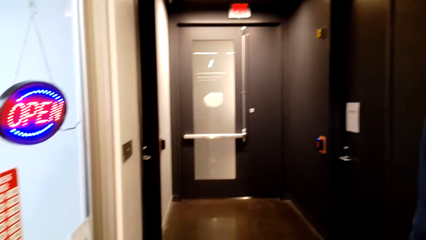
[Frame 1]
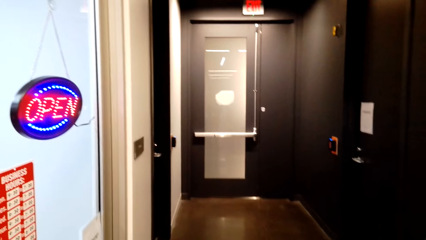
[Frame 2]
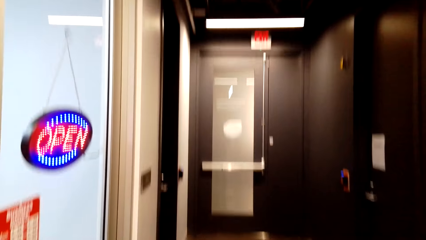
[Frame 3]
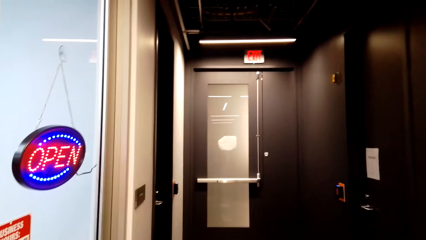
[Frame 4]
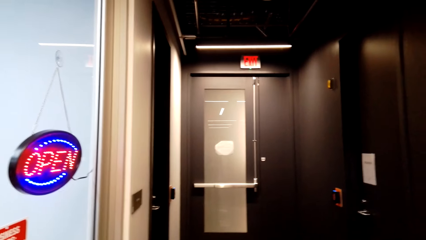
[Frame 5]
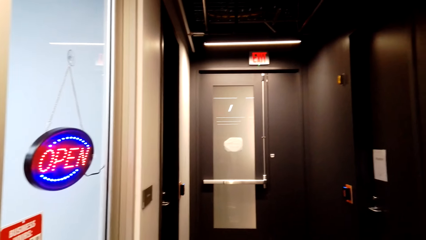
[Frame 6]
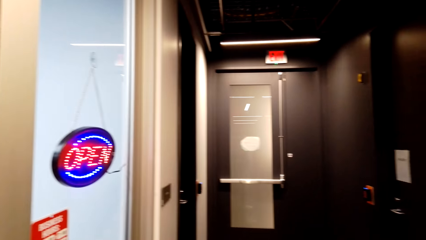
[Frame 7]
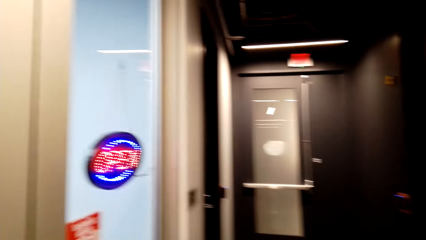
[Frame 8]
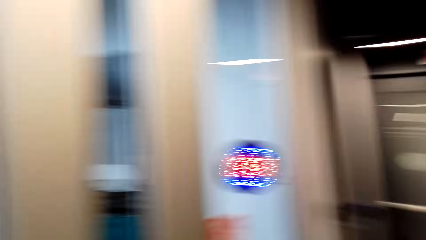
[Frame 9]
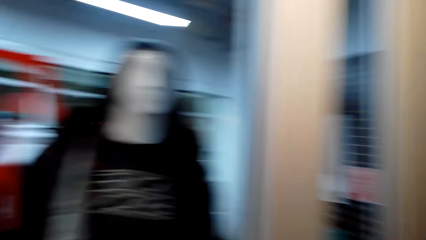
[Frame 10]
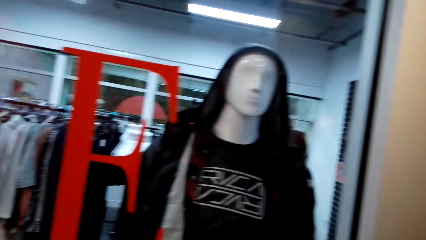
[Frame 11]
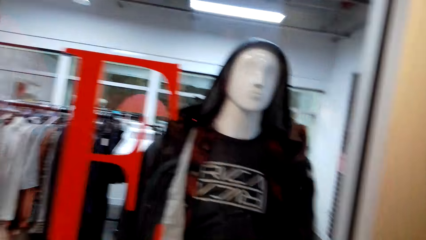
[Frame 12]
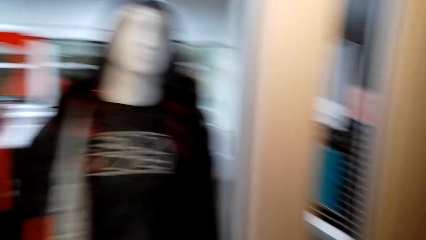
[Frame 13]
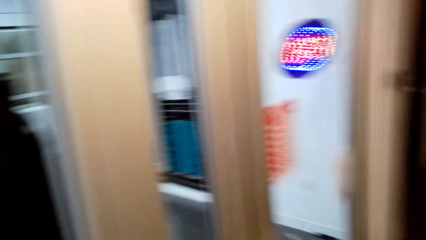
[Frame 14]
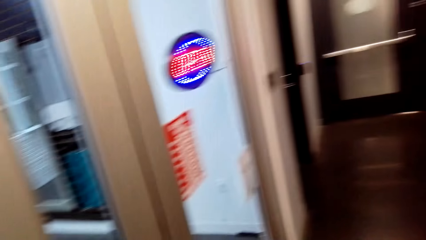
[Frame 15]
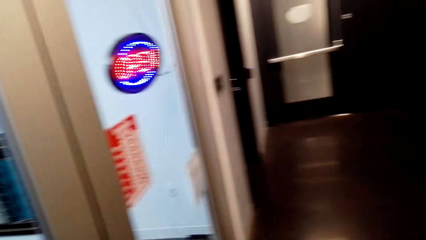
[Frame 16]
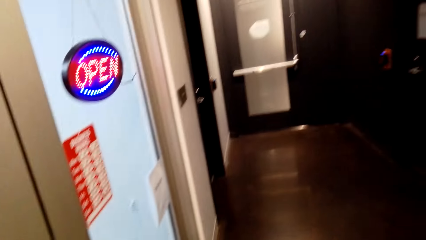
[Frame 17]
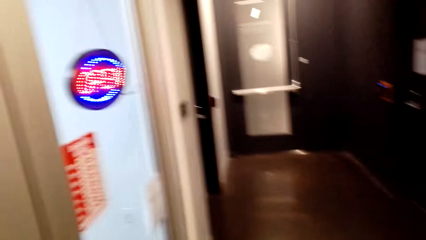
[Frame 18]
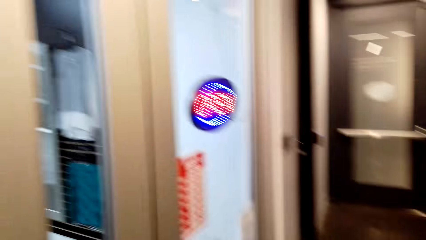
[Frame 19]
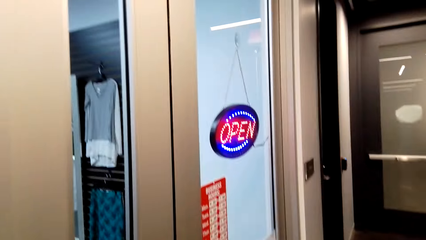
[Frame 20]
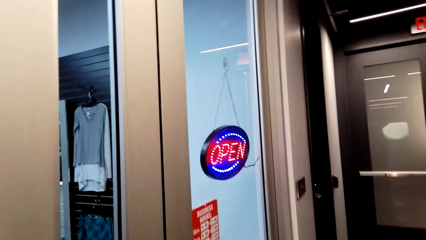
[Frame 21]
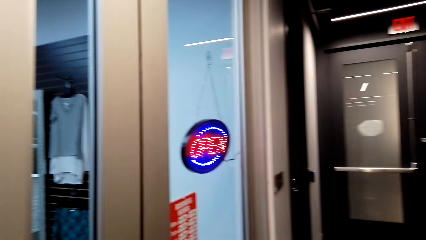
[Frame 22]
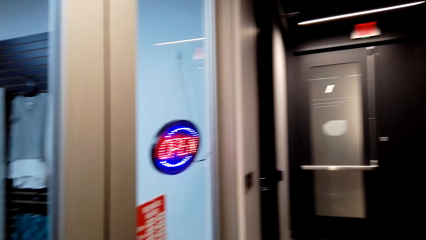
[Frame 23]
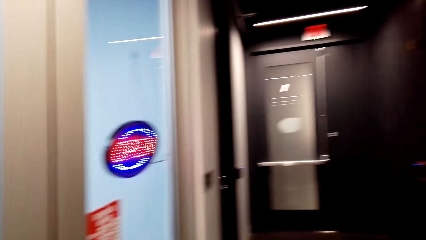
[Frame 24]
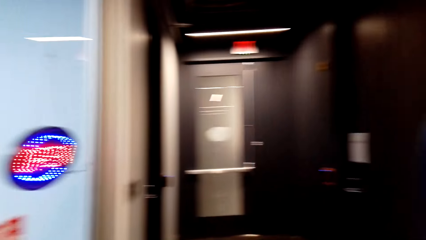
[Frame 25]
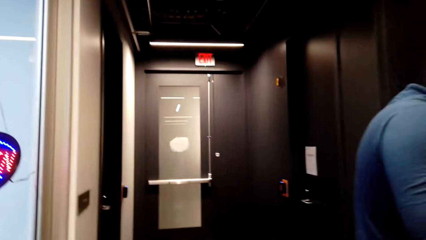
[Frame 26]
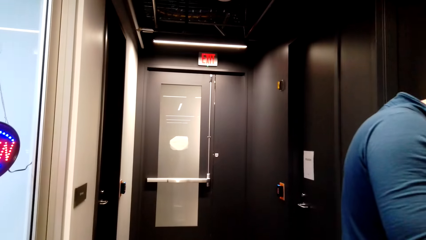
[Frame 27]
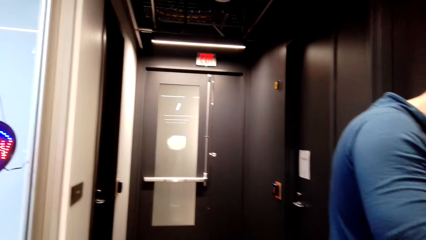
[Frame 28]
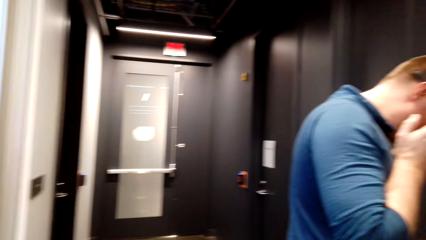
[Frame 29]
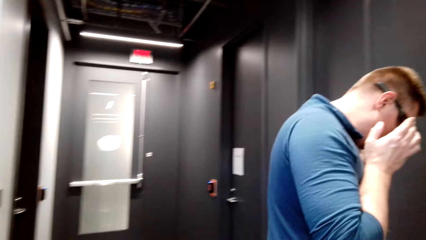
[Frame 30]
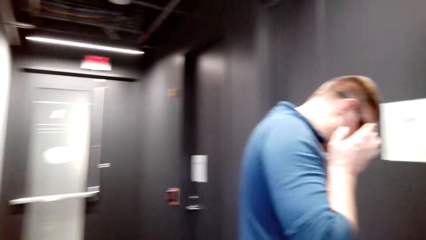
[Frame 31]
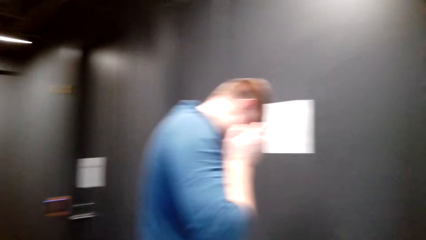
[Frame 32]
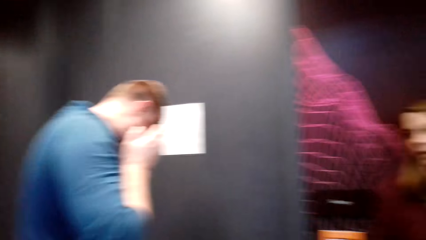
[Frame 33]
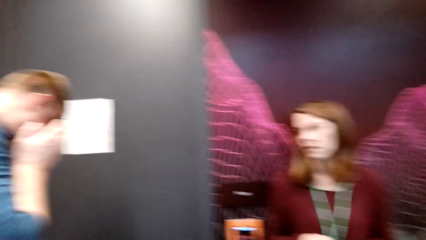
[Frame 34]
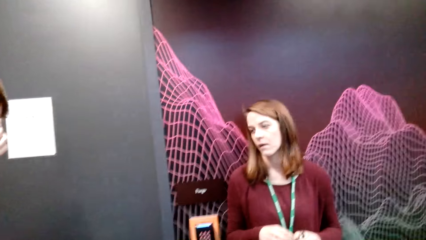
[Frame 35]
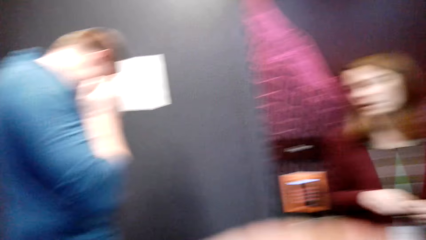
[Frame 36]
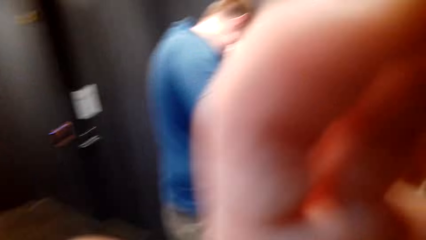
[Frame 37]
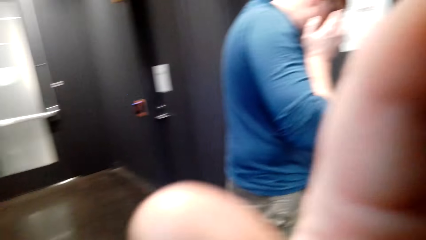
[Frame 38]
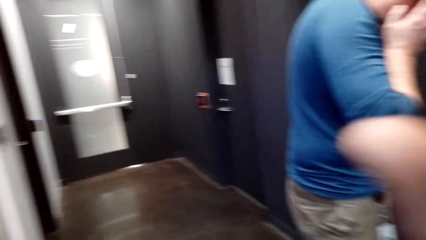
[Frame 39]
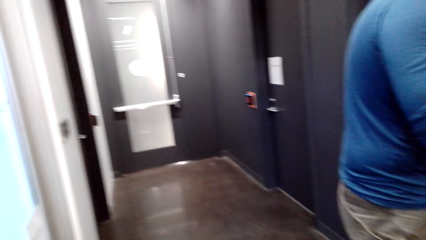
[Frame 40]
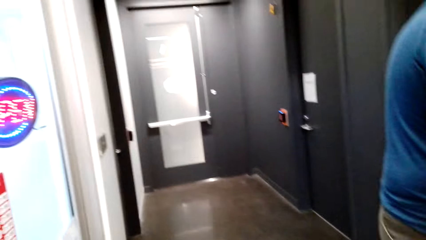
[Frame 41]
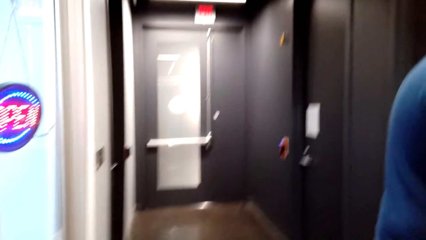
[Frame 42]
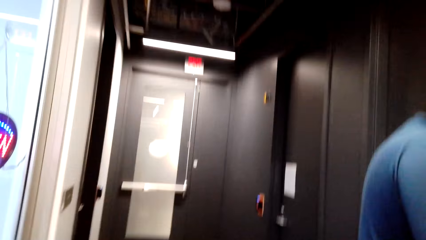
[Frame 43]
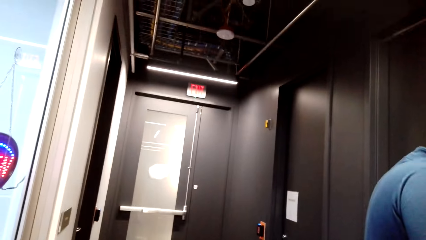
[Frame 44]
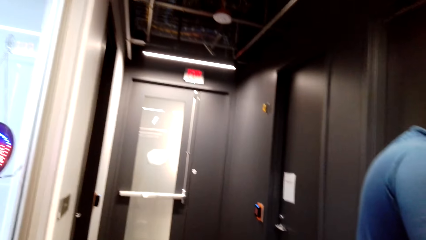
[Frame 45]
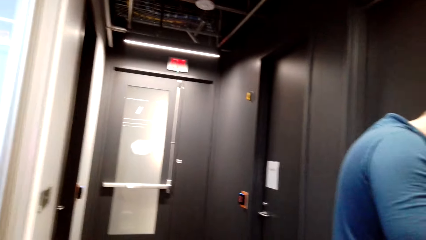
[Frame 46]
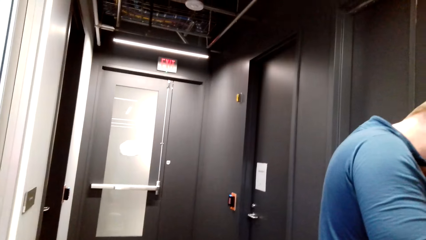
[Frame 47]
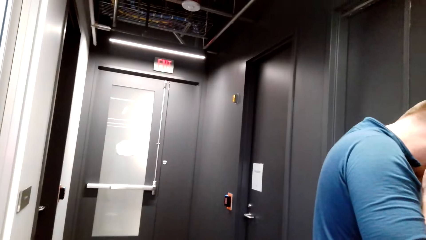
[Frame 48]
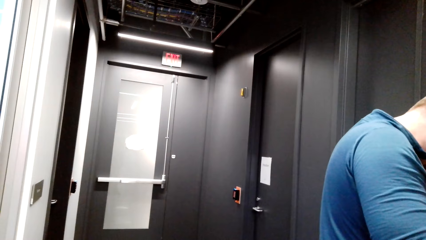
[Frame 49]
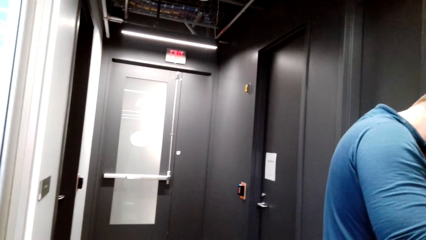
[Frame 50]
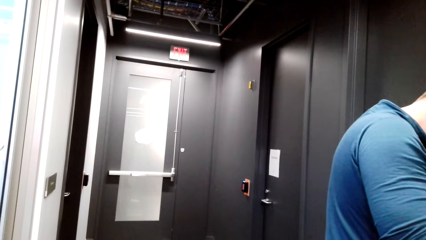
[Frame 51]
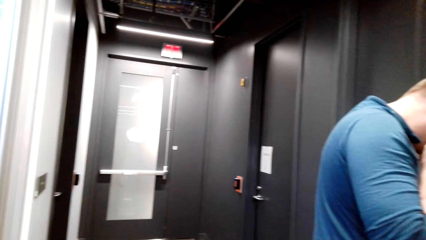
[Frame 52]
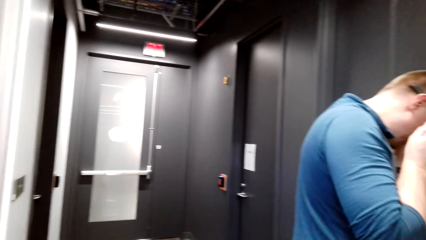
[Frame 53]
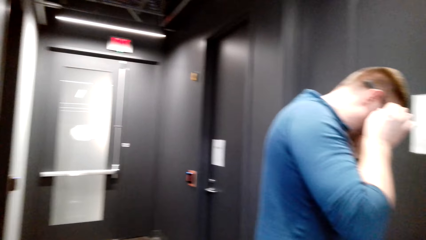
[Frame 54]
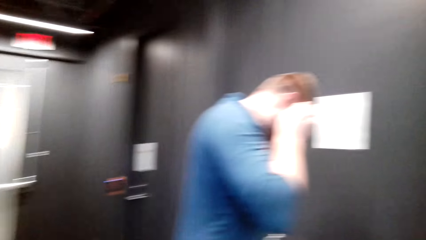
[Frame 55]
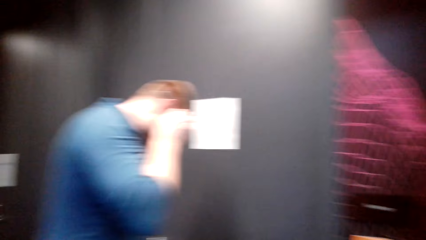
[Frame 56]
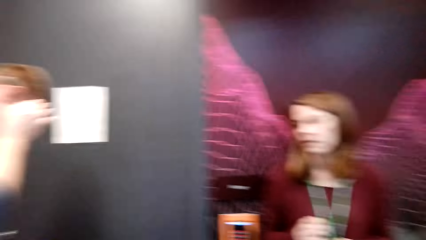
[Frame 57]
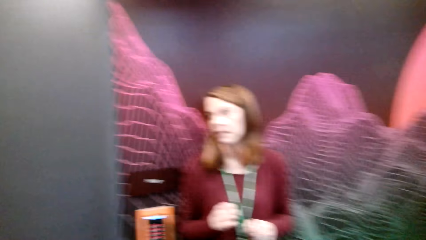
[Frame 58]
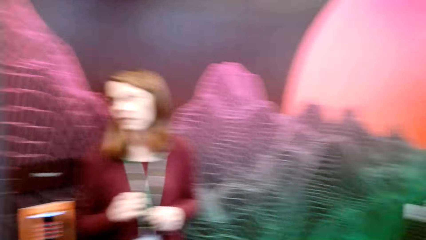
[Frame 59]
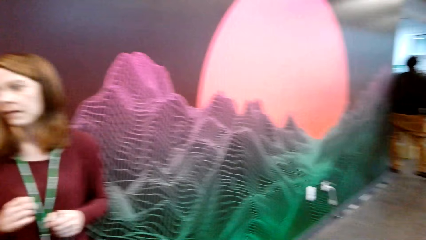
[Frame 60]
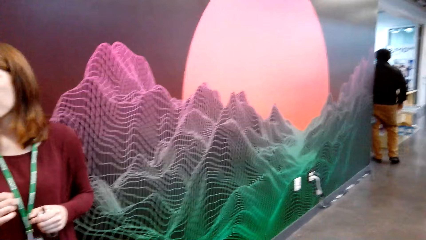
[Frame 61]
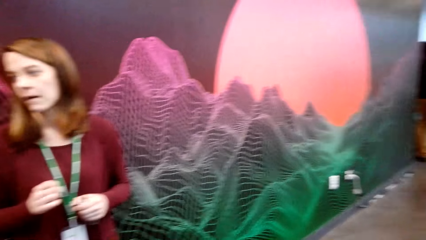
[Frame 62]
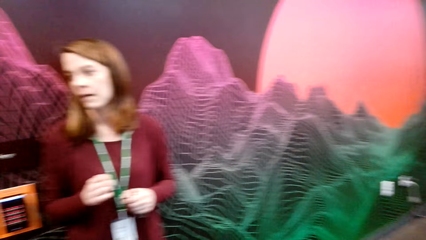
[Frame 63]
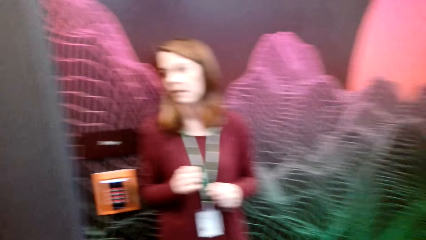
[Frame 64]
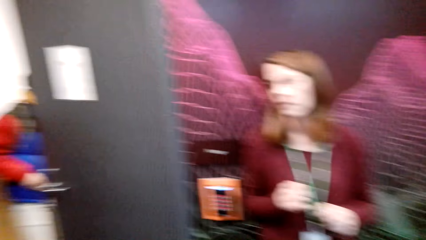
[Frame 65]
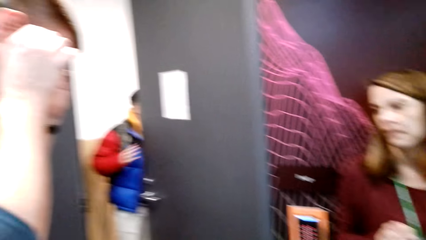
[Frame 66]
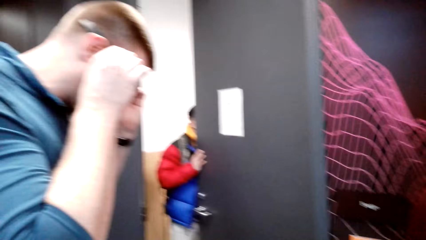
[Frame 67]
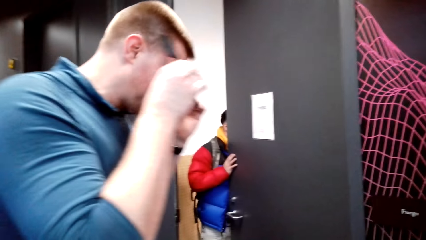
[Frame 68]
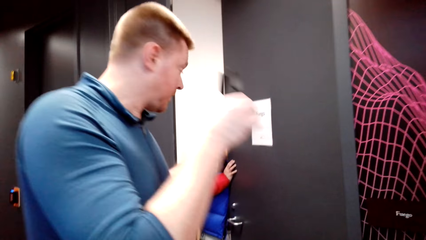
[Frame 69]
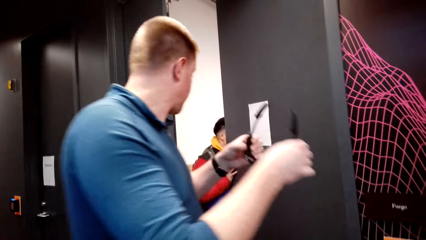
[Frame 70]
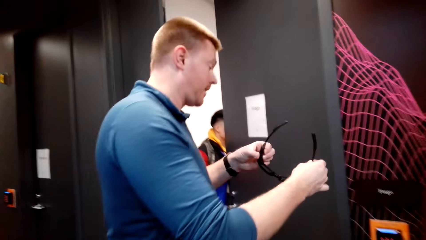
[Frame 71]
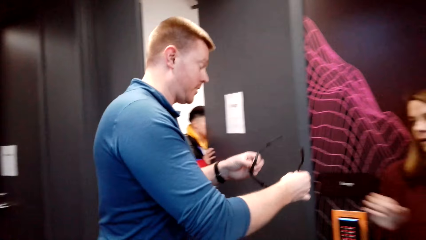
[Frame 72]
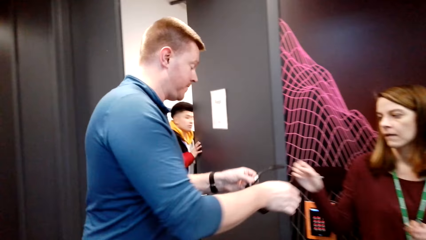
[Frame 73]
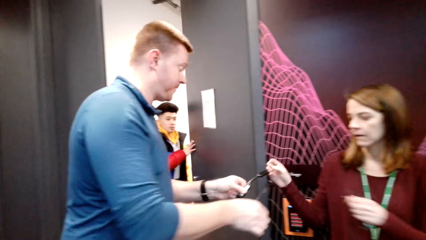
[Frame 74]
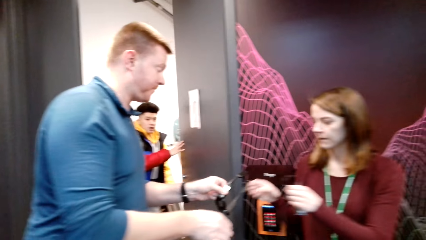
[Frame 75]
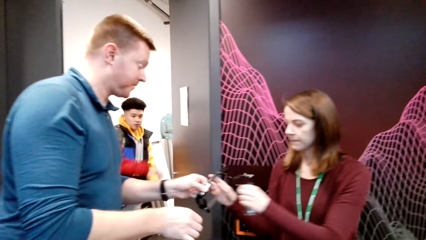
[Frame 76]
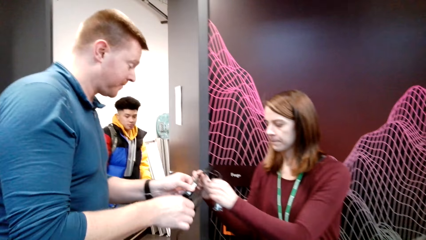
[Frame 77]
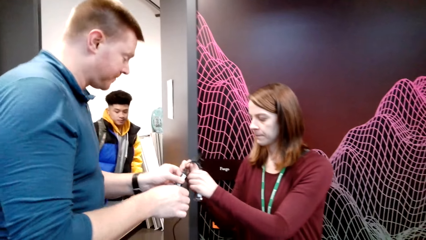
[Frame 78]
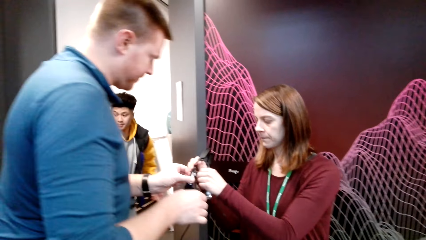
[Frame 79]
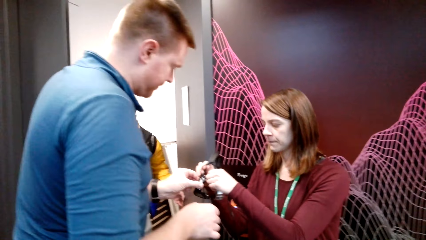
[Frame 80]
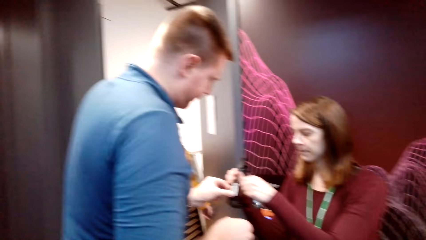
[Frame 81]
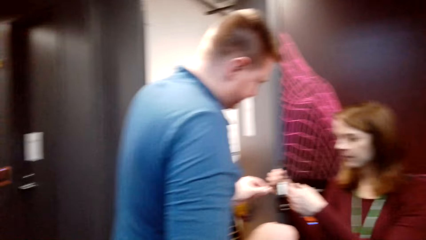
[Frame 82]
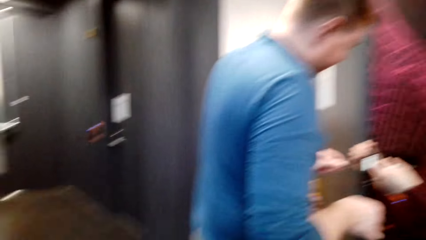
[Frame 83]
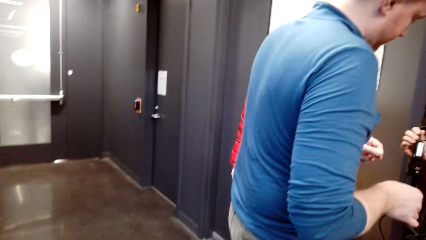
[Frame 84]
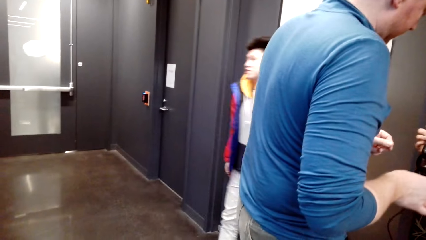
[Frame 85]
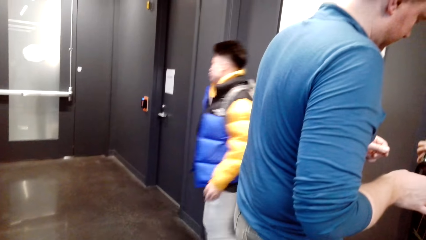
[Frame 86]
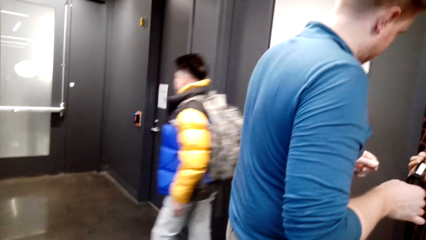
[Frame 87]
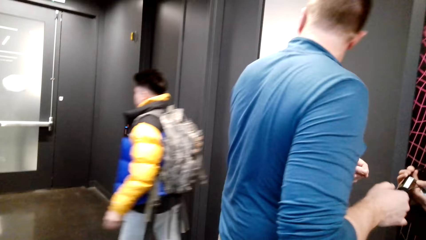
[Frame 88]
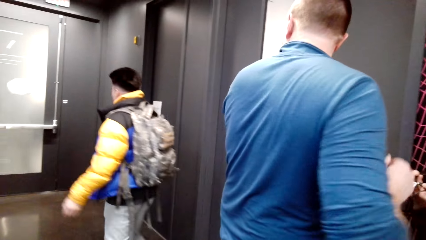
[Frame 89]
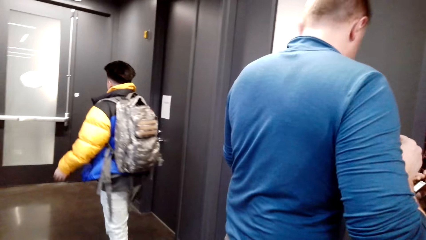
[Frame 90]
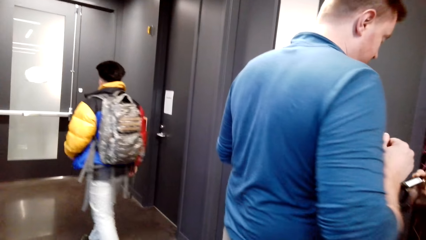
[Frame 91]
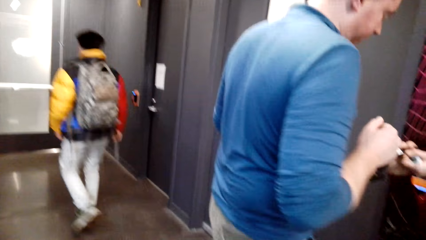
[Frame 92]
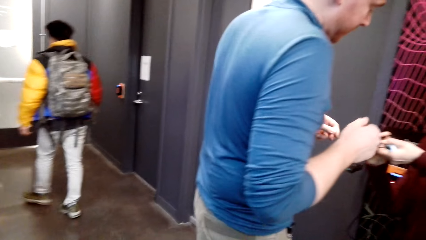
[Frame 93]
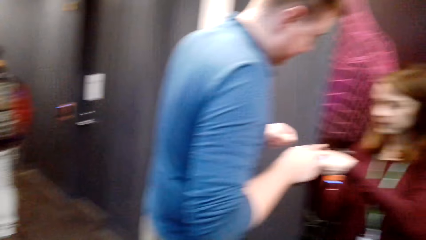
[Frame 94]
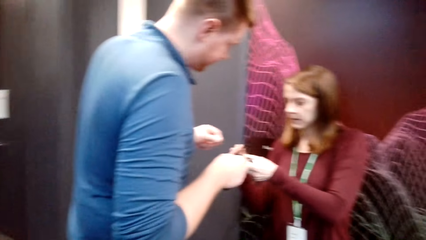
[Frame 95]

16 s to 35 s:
The camera wearer looks around the store.
